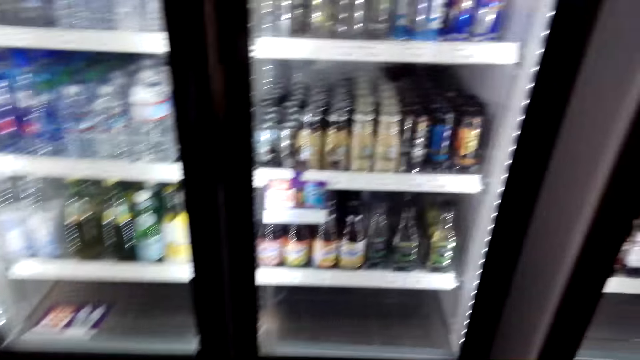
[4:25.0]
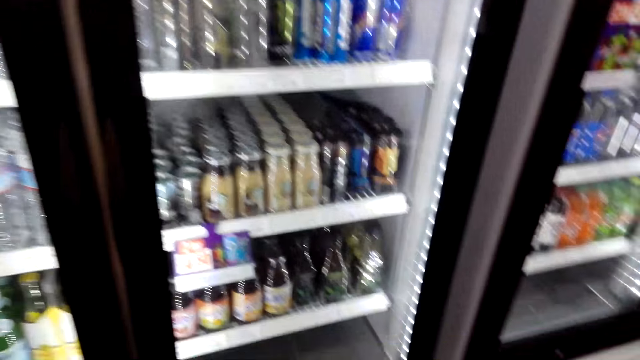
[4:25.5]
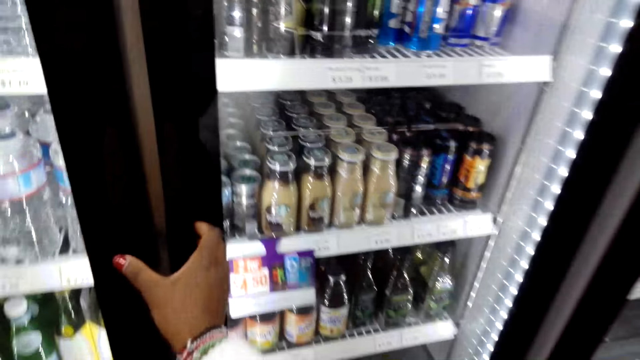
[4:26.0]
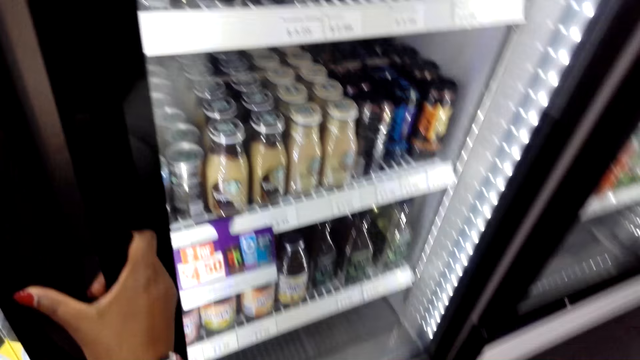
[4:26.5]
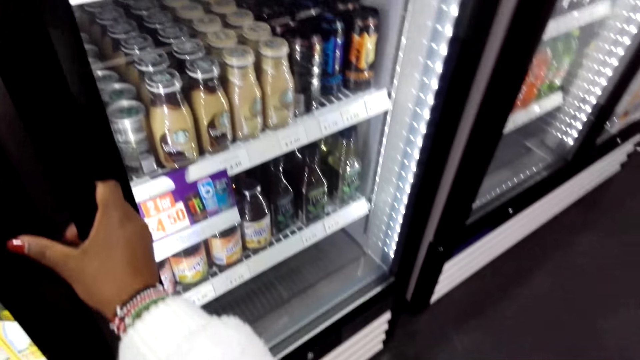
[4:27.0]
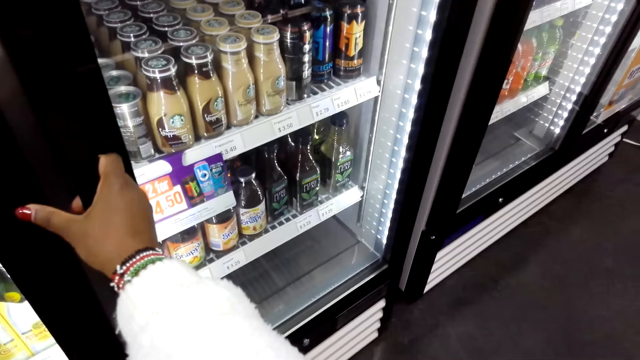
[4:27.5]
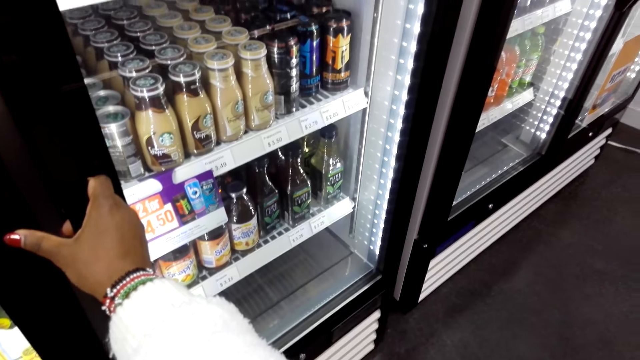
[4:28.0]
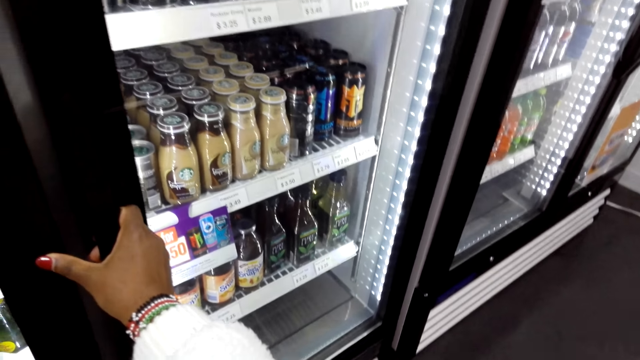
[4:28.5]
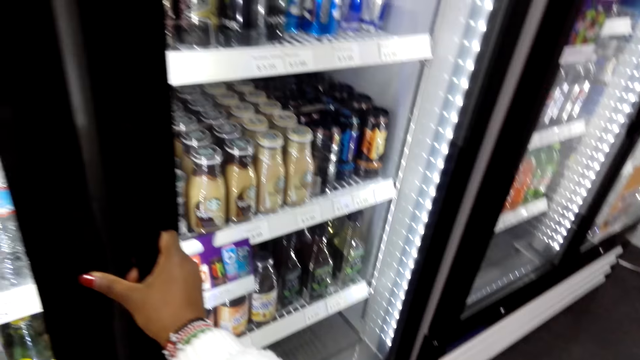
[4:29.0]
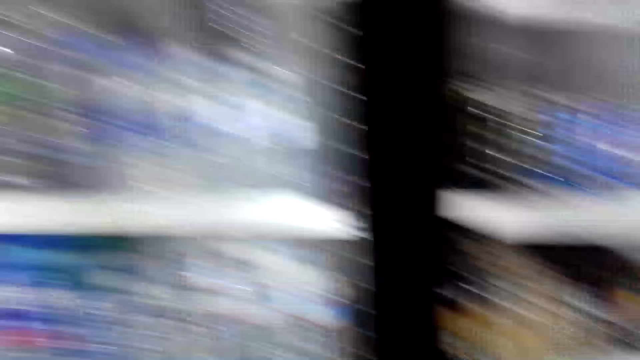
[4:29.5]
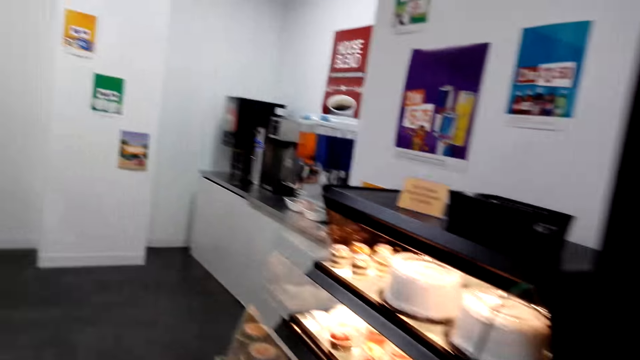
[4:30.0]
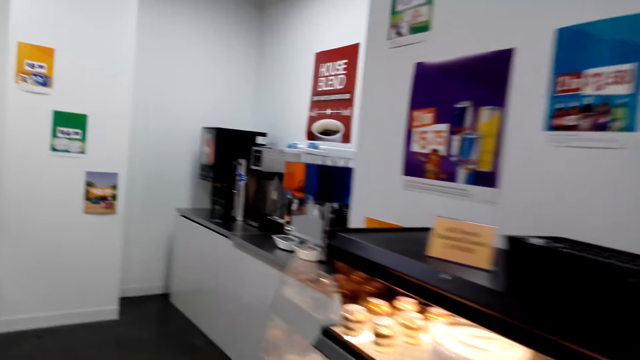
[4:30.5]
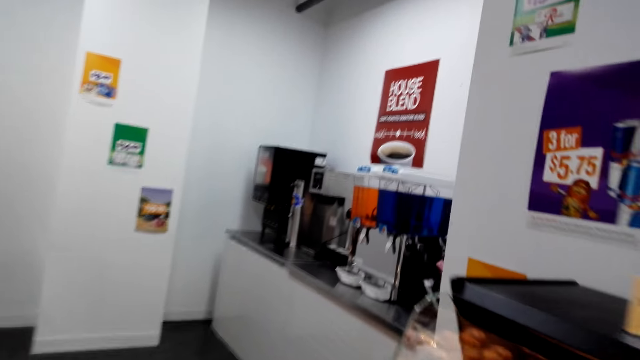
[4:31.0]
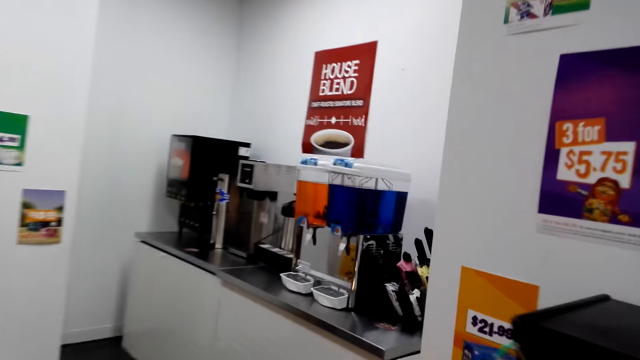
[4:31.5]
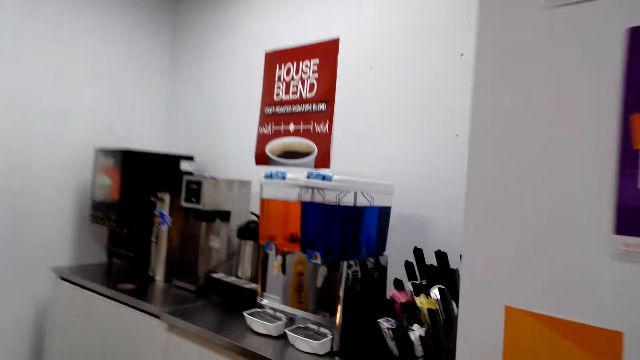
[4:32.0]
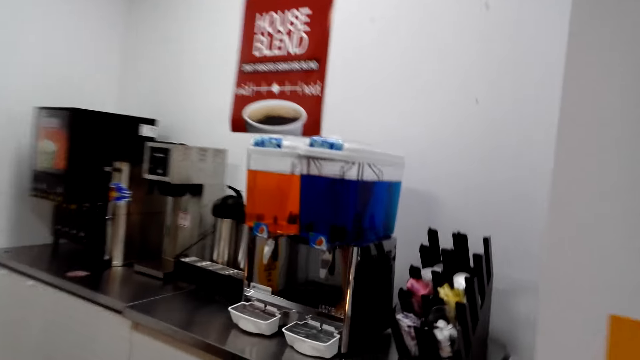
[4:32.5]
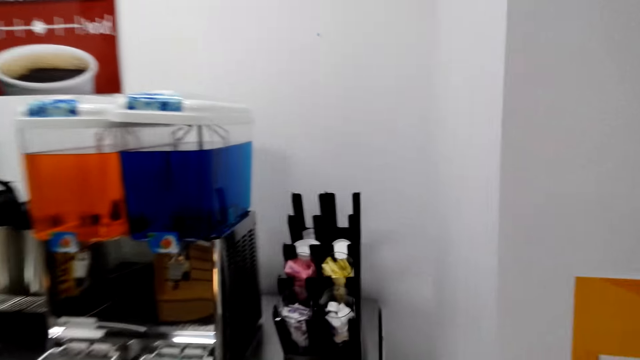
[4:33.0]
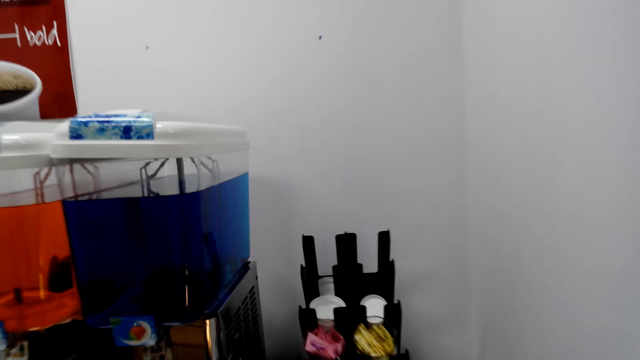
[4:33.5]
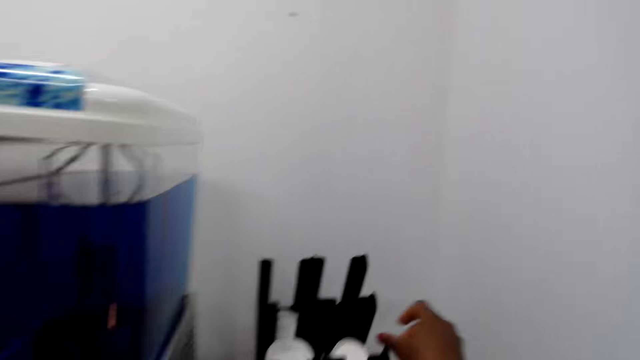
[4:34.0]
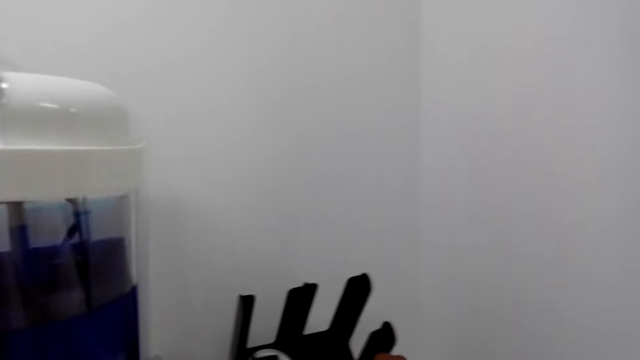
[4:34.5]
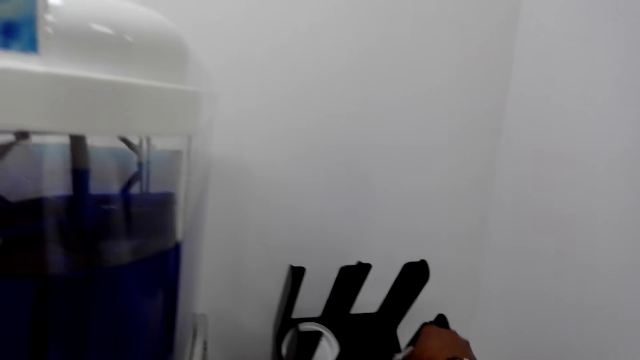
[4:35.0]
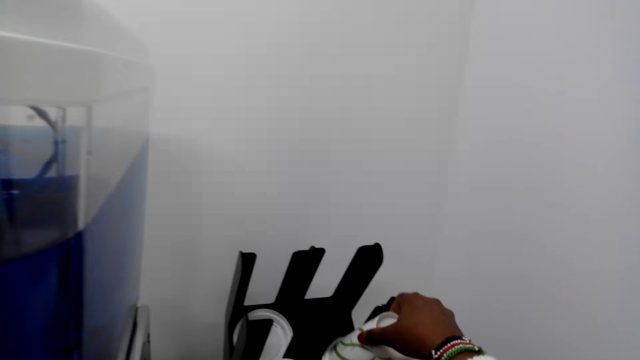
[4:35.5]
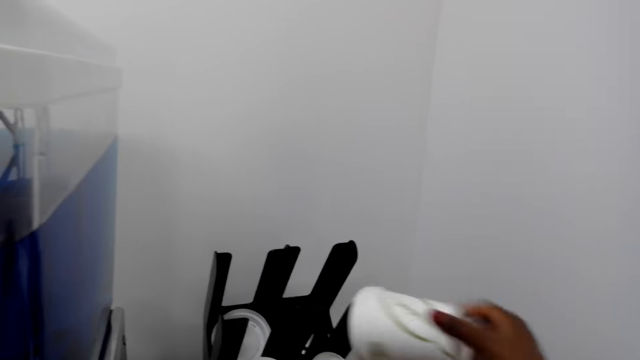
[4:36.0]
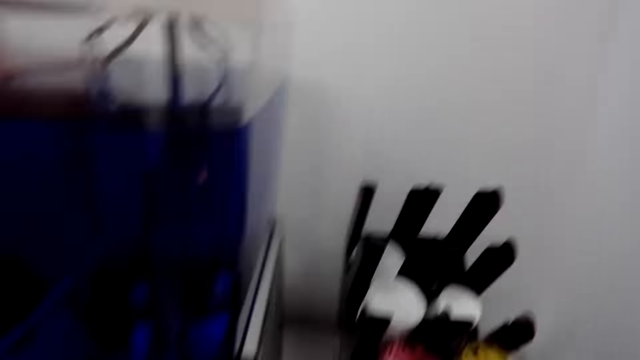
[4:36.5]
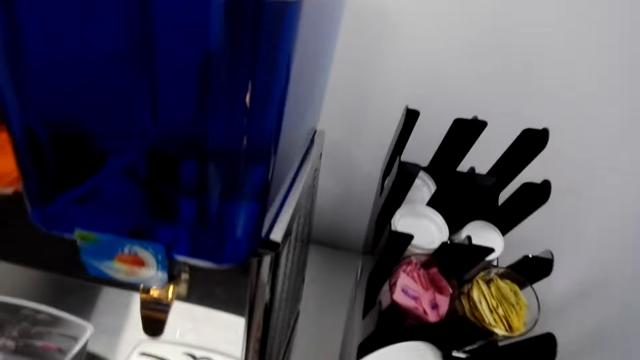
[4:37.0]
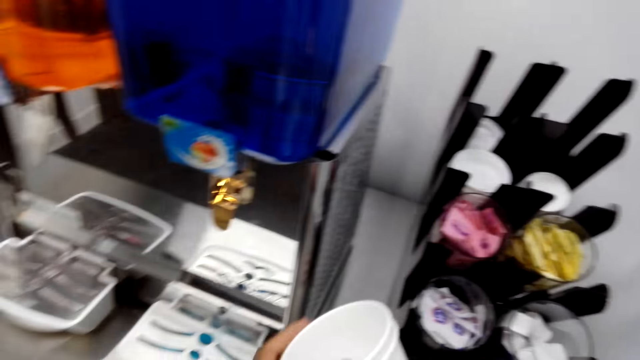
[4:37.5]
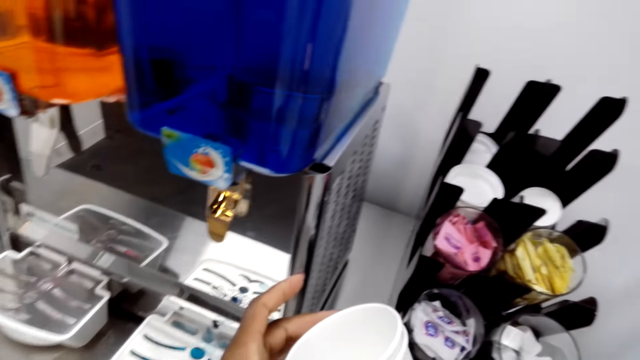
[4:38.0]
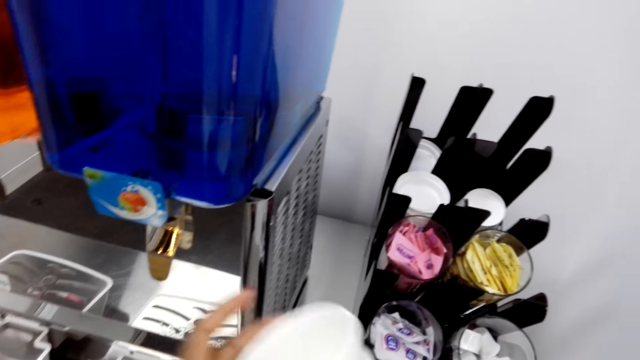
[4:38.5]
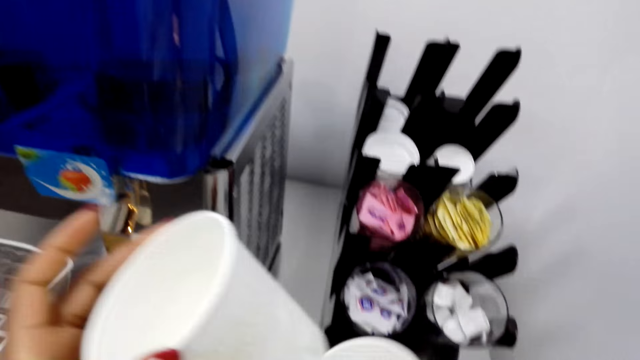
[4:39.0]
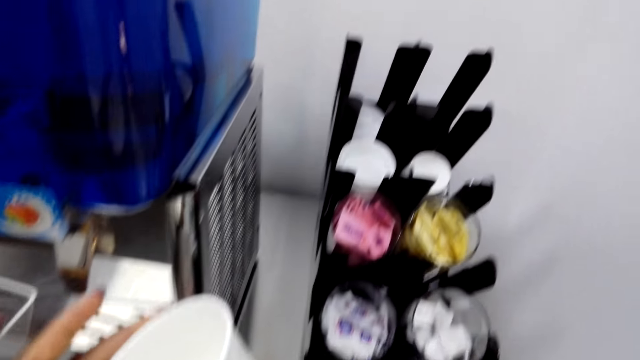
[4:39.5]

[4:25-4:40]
The camera wearer uses the phone and walks in the corridor. They open the fridge, touch the fridge door handle, walk around, and turn around. They walk towards the beverages. They take a tumbler. They pick up plastic.

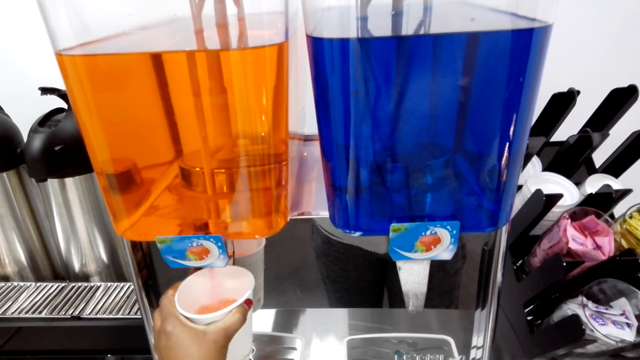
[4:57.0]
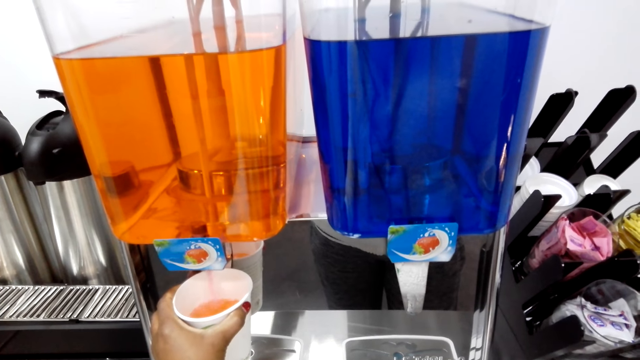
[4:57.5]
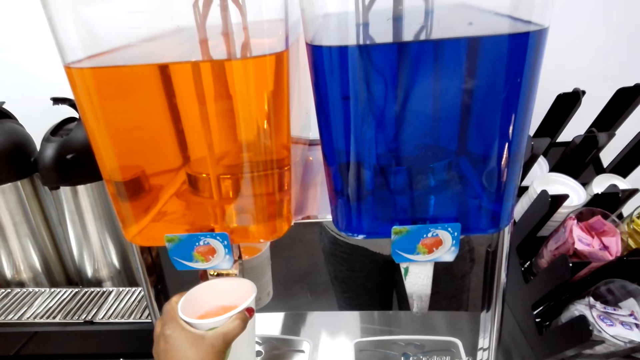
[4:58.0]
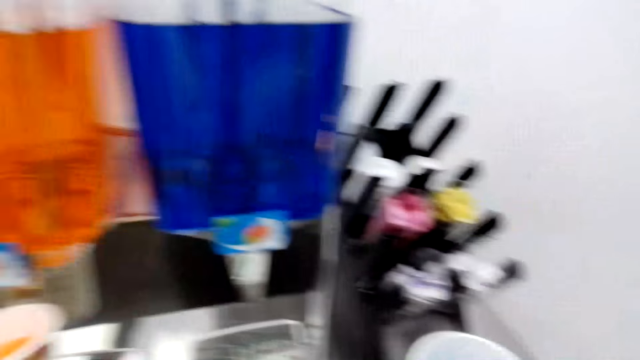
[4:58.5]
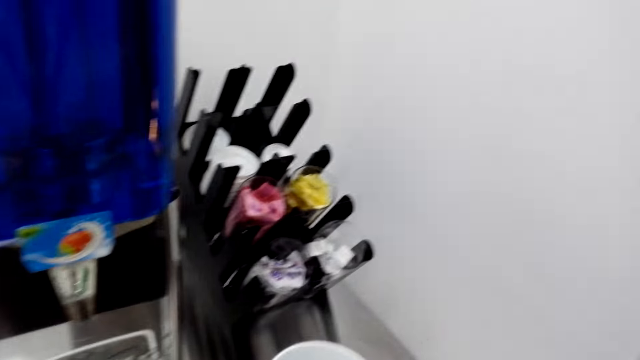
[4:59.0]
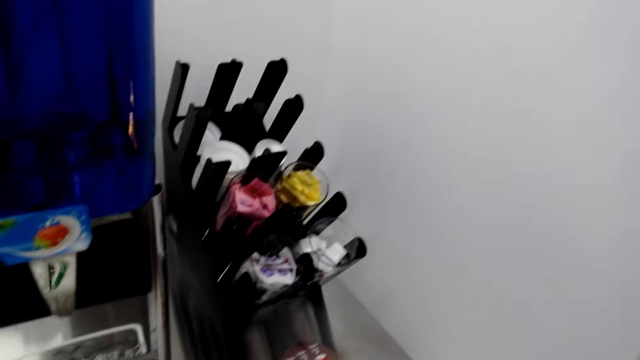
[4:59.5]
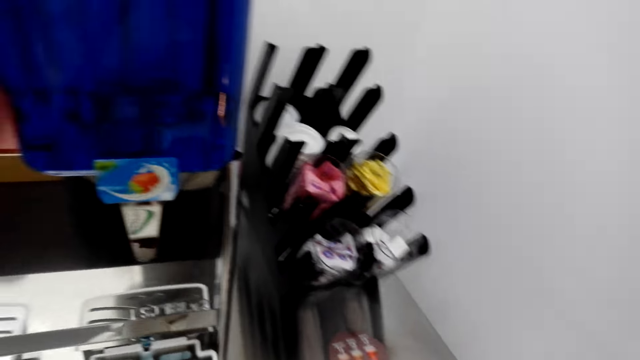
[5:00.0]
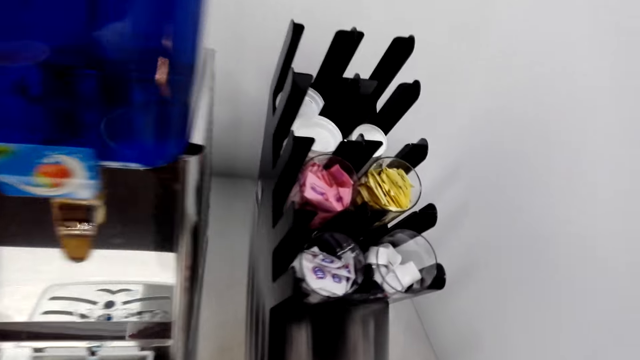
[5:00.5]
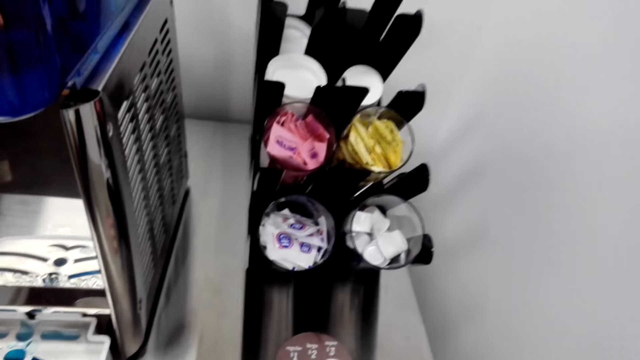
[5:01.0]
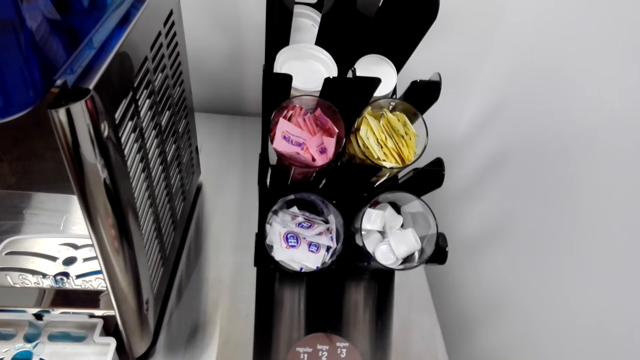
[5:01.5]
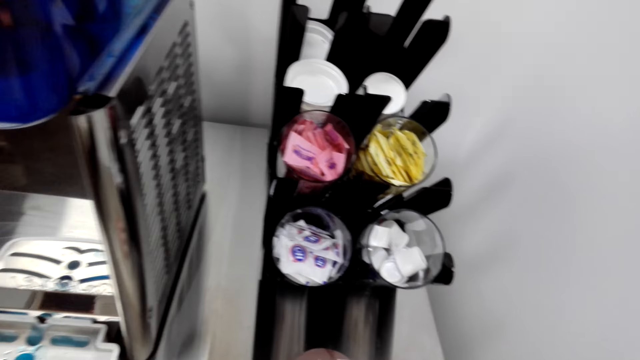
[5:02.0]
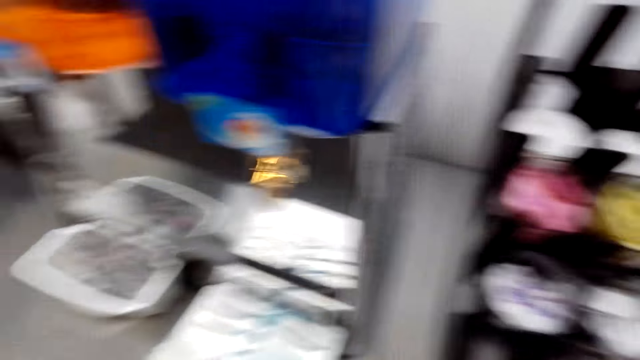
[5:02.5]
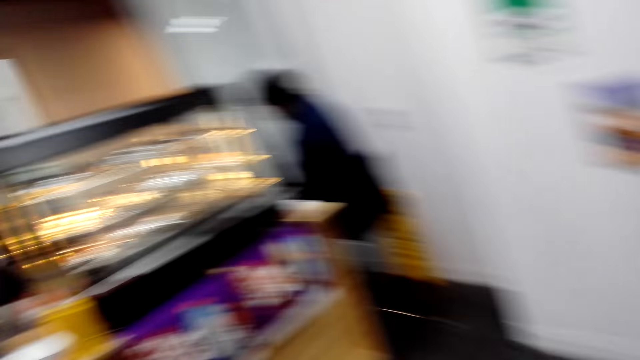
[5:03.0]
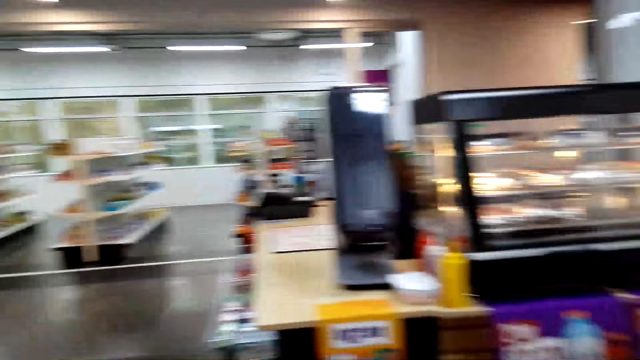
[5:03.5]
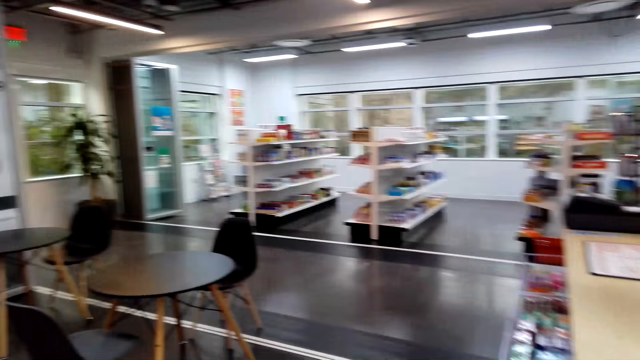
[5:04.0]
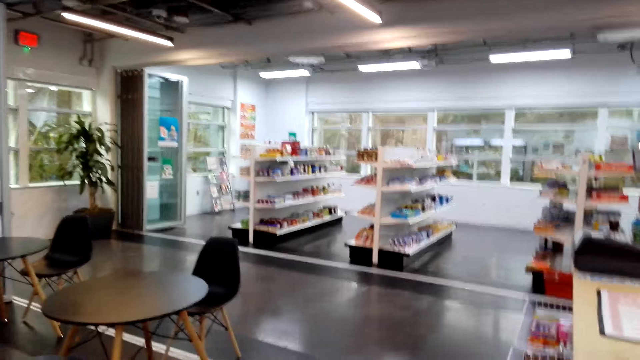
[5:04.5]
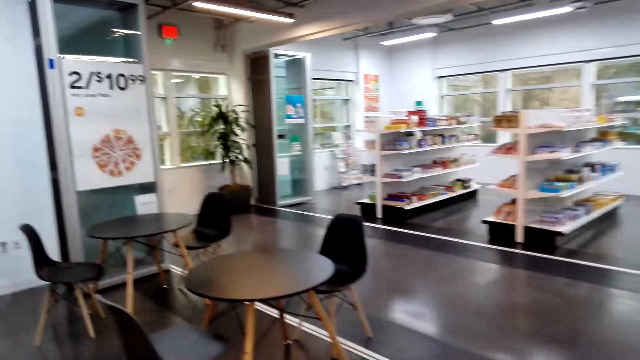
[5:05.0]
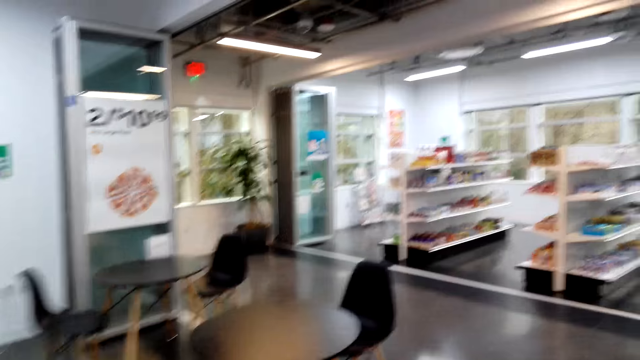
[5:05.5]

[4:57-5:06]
The camera wearer puts juice in the next tumbler. They look around, turn, and walk to the counter. They turn around.
